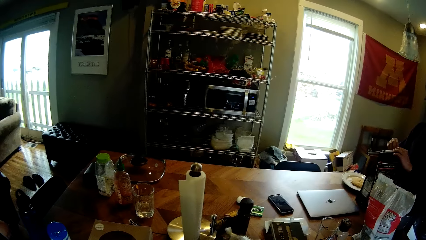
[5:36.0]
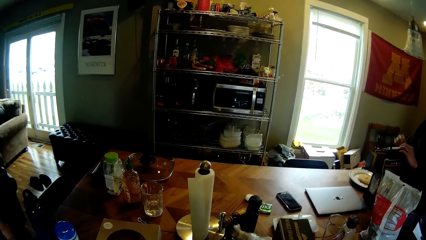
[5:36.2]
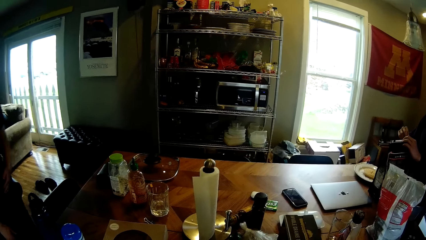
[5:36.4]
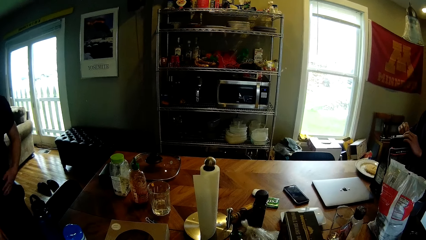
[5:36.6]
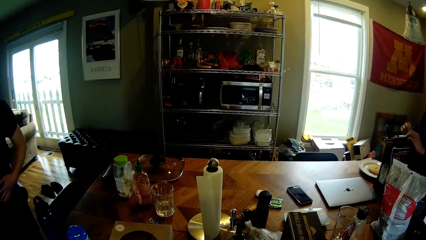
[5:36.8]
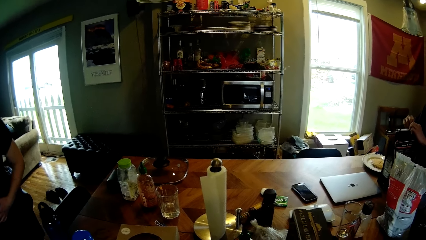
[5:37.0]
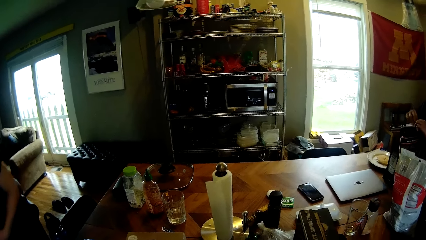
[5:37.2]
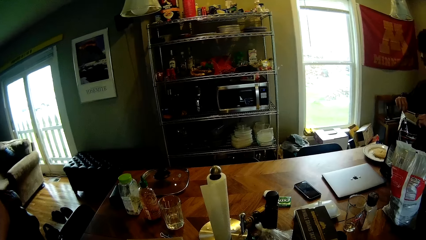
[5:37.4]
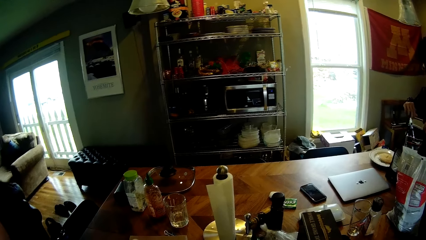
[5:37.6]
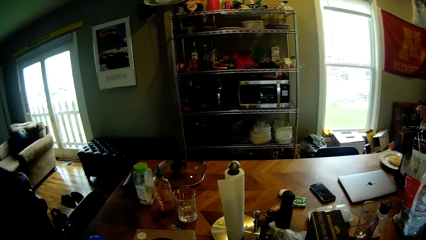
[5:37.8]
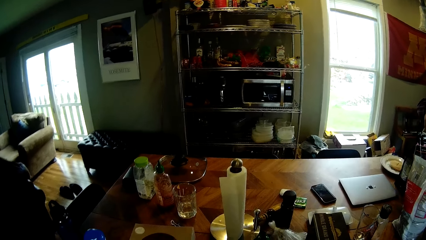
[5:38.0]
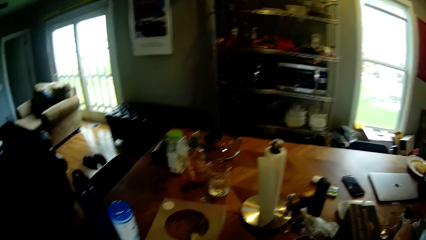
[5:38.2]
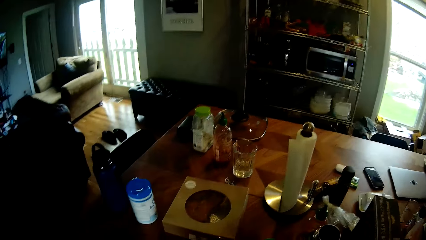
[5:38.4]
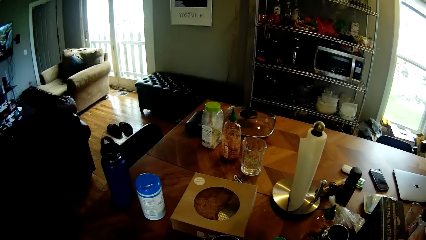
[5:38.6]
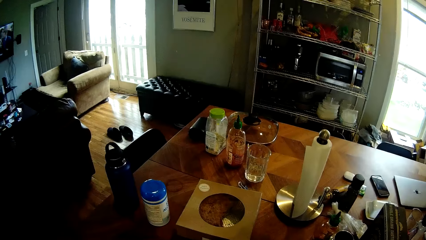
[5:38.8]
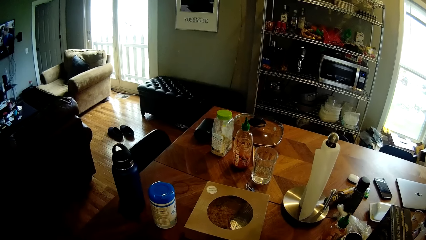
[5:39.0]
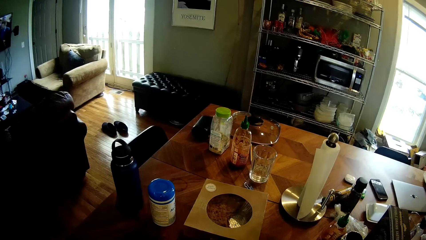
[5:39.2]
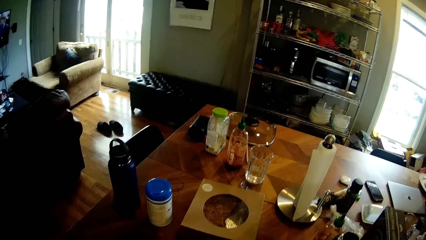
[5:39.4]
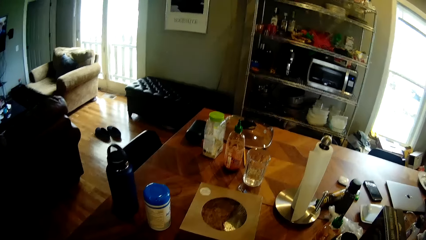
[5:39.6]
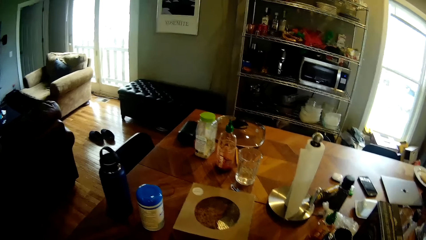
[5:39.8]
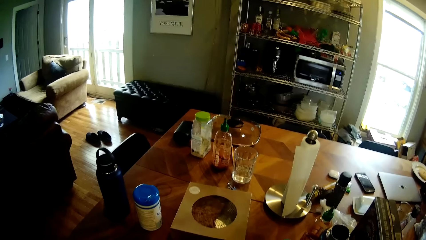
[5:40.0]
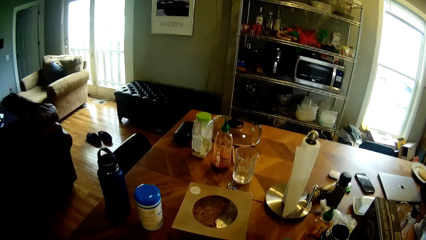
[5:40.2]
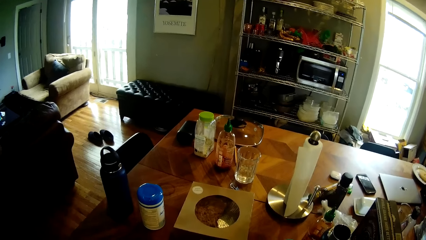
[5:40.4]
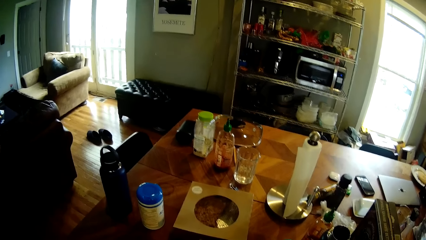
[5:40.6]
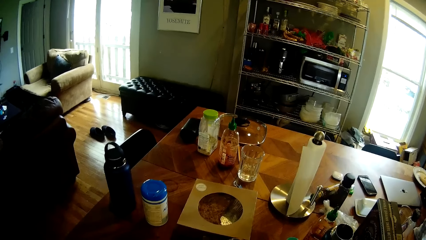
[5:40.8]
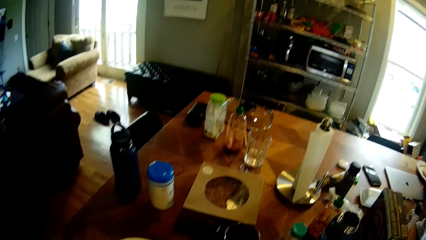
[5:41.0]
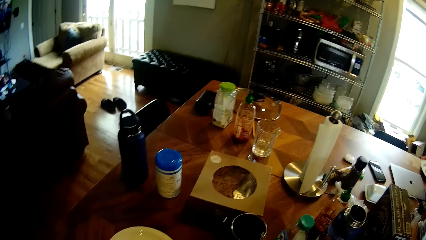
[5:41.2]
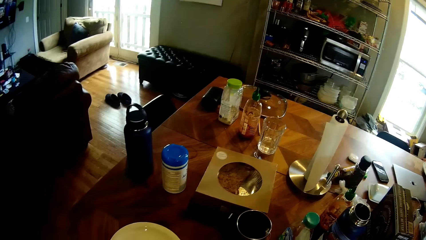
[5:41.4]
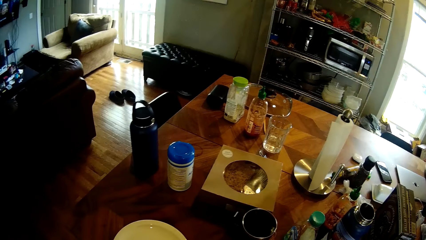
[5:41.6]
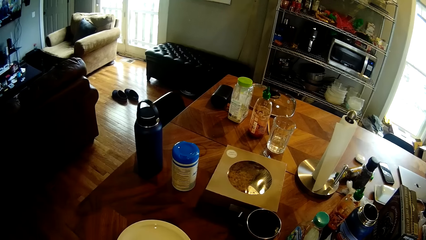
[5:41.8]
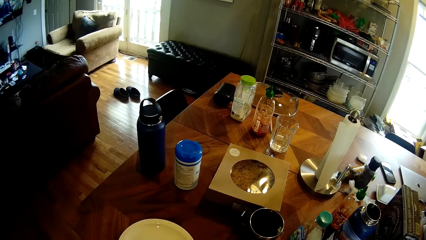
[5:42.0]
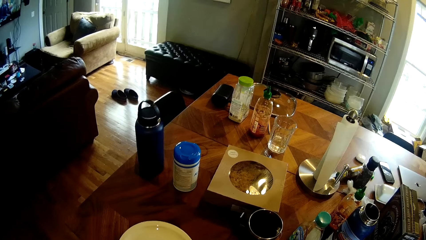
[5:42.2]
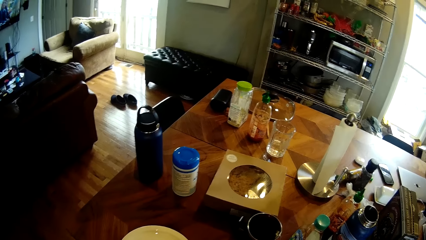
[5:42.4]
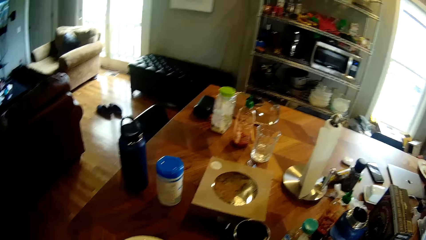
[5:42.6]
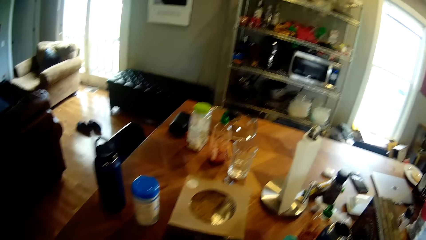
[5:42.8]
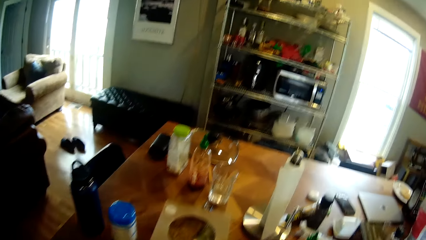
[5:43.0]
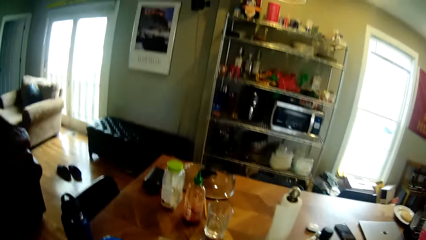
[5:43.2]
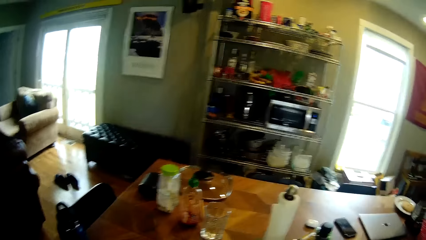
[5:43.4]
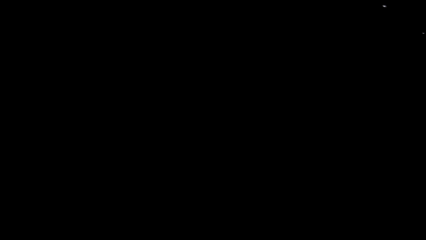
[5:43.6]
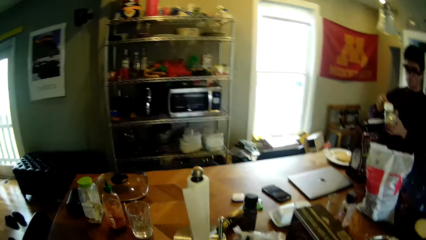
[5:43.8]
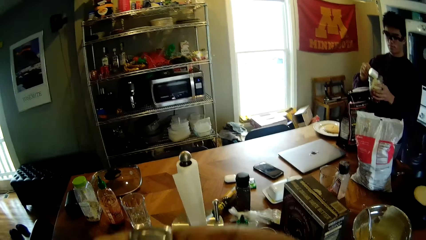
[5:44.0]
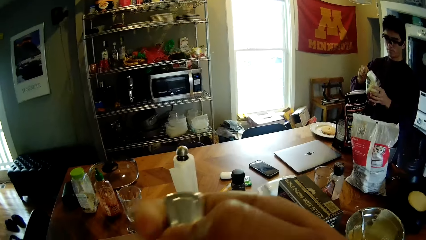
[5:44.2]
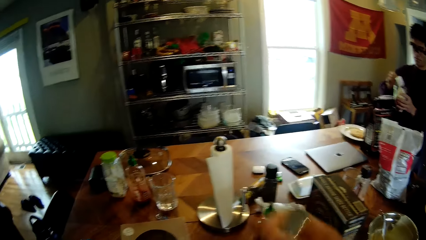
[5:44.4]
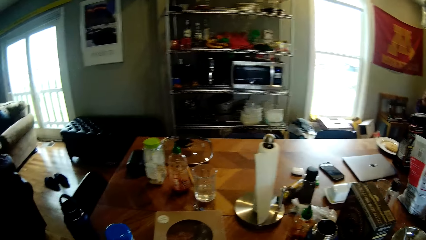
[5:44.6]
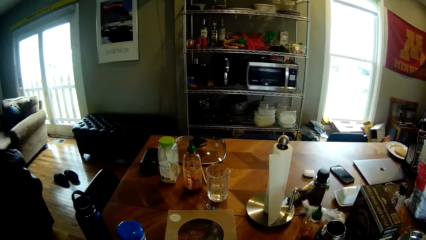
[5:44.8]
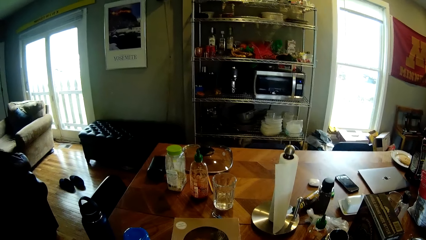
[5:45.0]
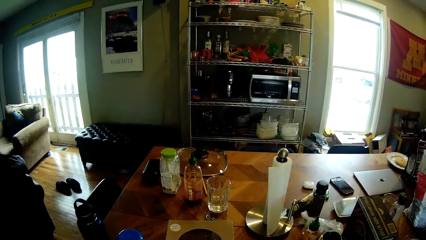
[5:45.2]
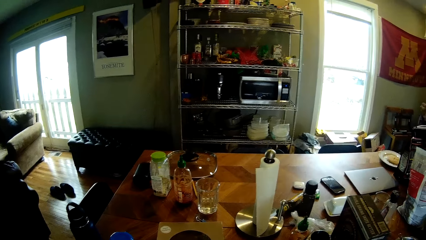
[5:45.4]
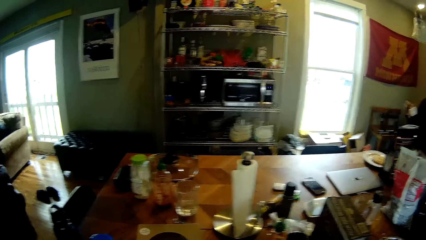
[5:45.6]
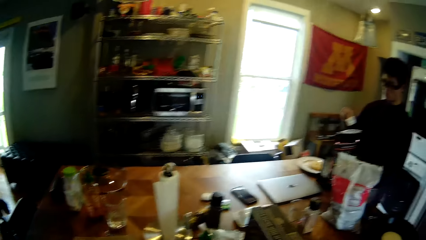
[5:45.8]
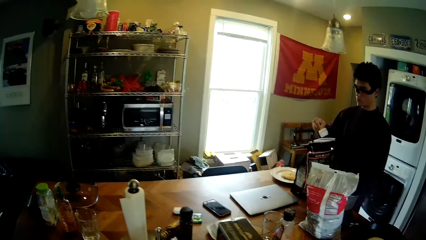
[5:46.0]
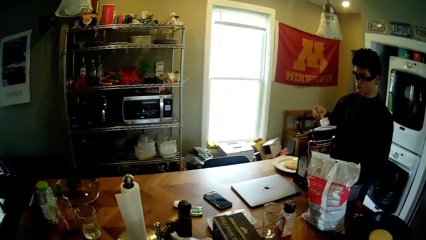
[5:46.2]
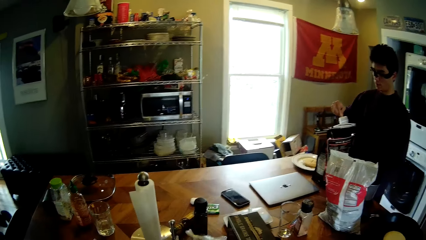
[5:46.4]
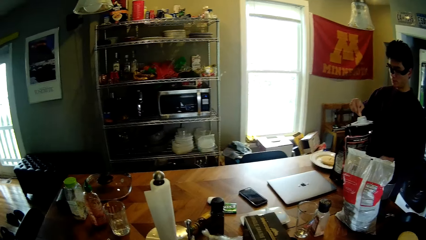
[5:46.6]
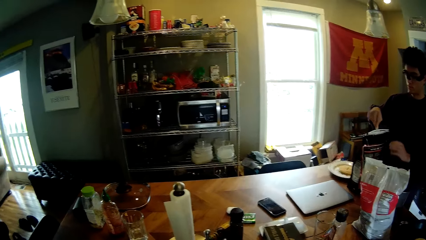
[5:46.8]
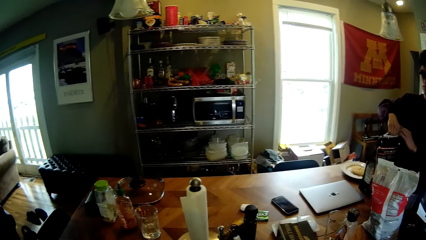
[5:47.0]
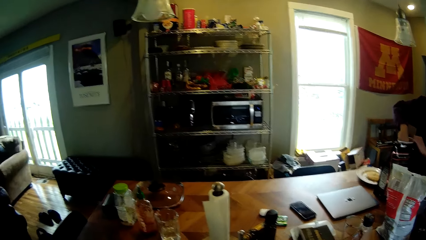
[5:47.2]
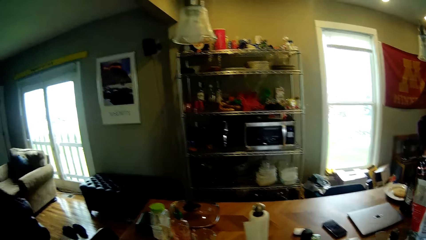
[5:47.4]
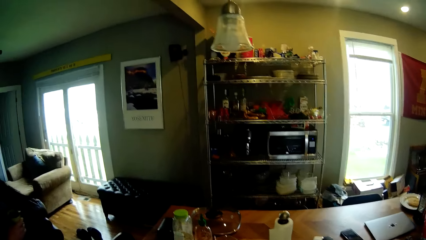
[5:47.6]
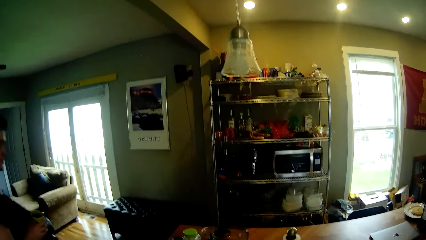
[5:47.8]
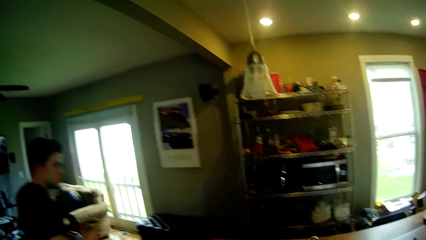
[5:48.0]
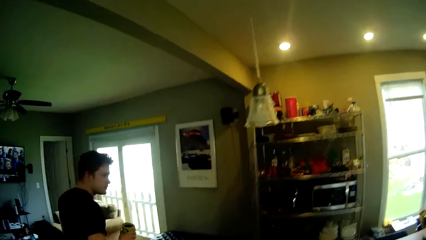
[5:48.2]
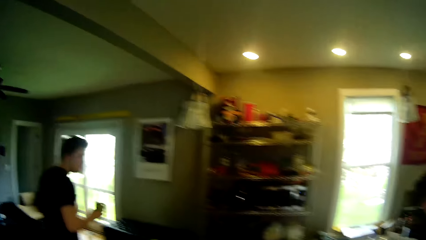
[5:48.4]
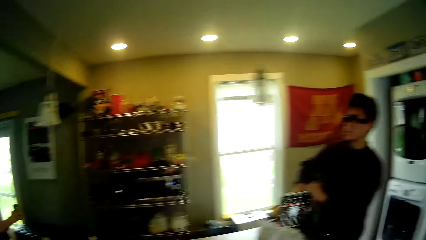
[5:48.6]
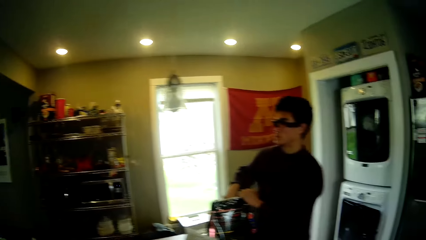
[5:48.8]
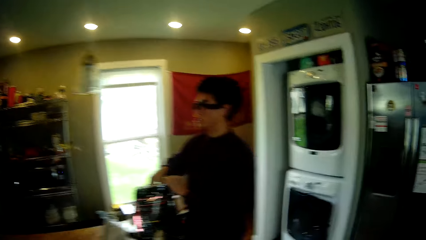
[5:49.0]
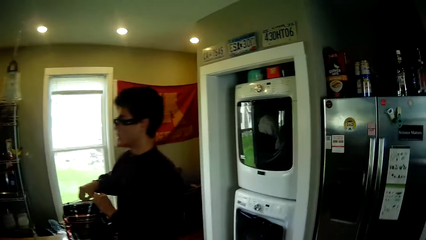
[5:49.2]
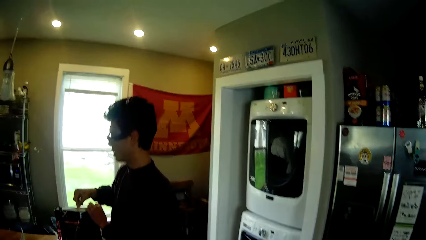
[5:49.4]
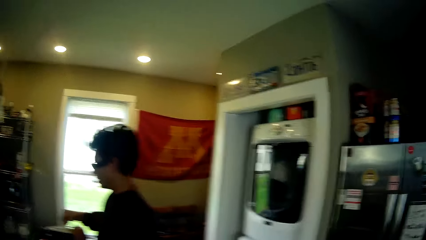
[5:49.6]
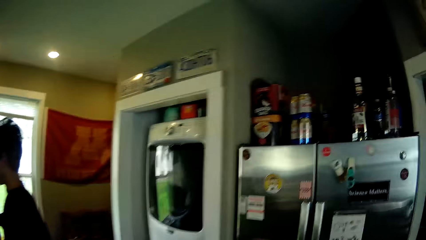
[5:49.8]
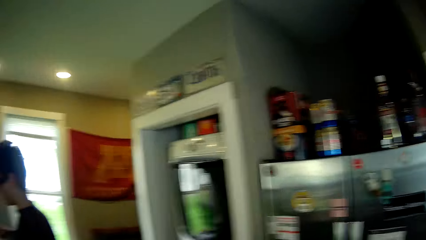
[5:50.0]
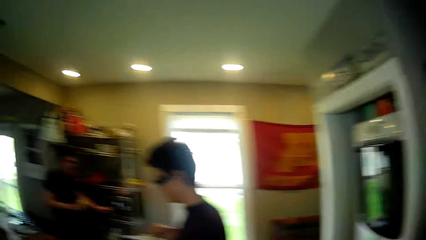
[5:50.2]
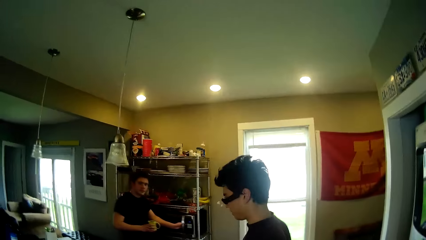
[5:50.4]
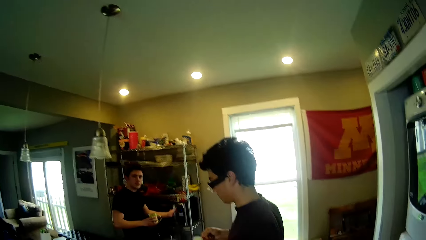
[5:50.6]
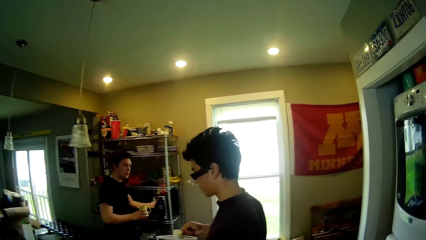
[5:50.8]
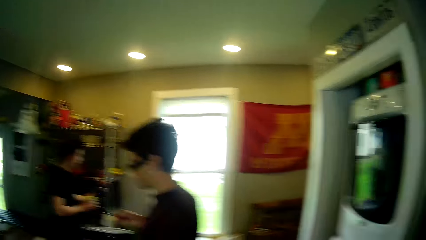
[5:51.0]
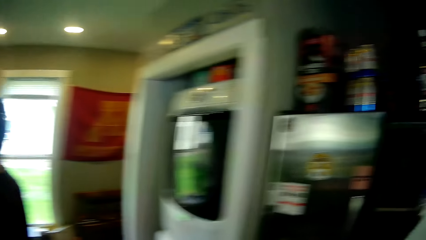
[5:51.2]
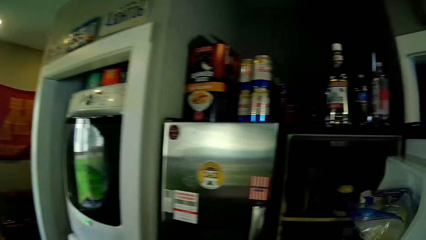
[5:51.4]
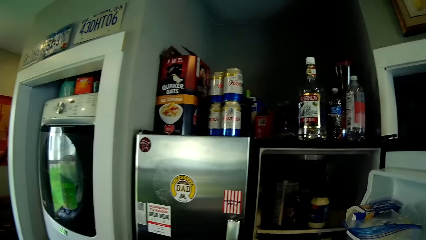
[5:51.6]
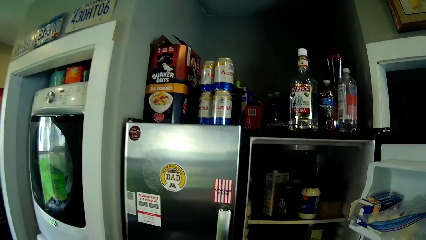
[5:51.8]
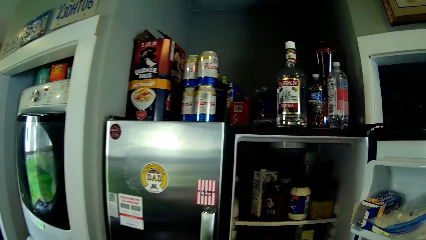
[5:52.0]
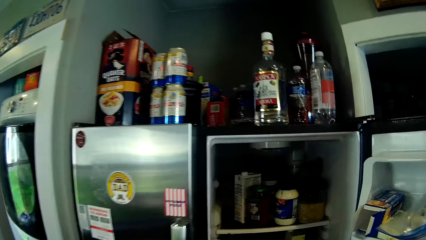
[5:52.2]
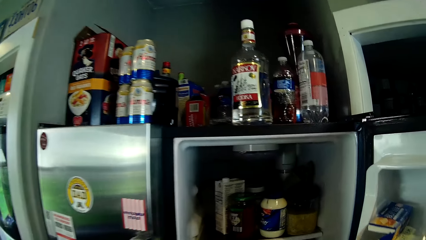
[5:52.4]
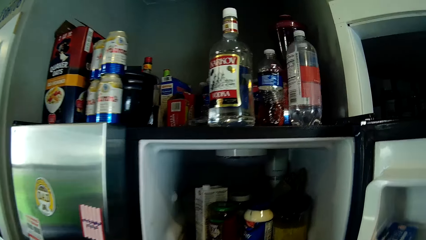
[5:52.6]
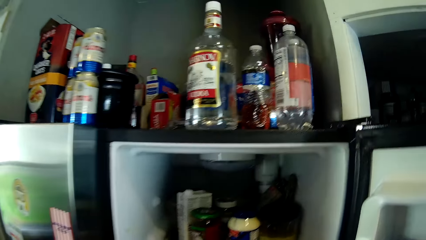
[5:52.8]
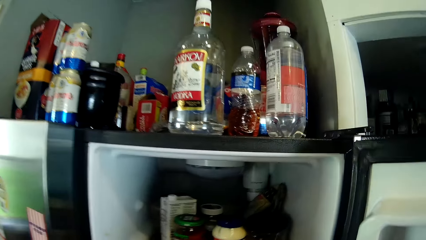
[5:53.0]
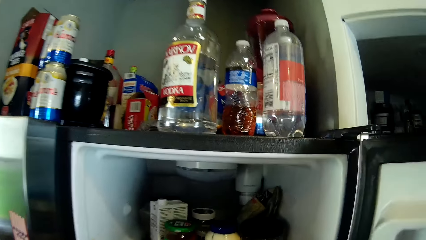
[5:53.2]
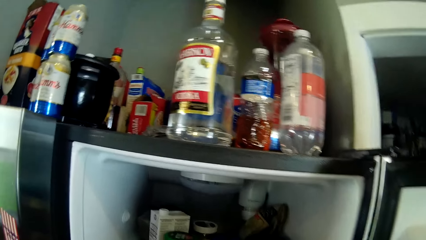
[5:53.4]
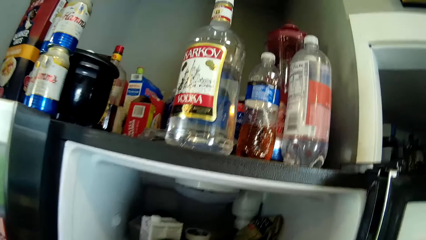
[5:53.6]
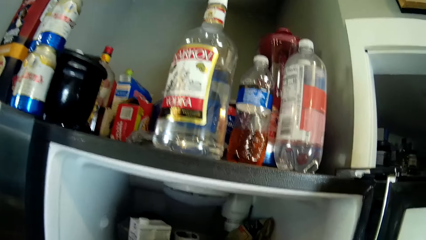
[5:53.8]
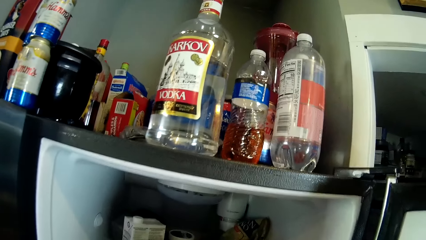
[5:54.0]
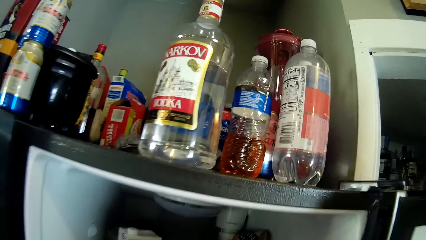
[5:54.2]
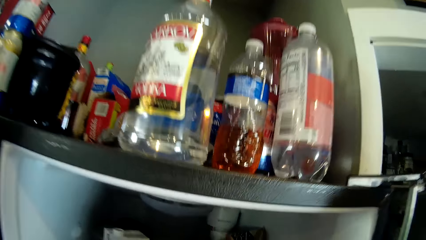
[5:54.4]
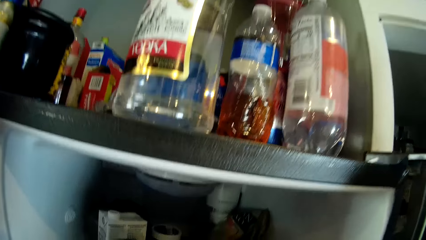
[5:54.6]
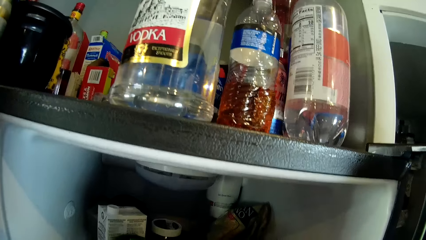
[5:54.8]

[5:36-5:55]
The man opens the seal bag on the kitchen table with both hands. The man holds a measuring cup. The camera wearer interacts with another man and the man. The first man dips the measuring cup in the packet of flour. The other man holds a microwave handle on the rack with his left hand. The camera wearer opens the fridge with his right hand.
